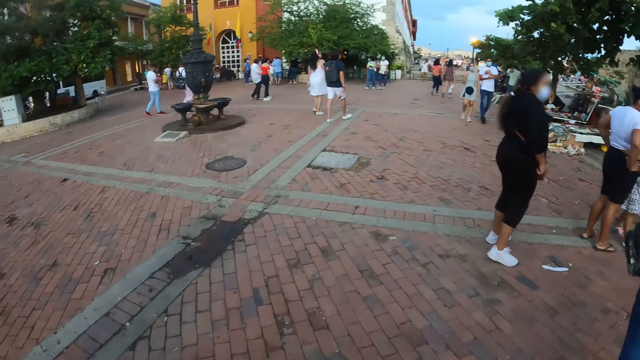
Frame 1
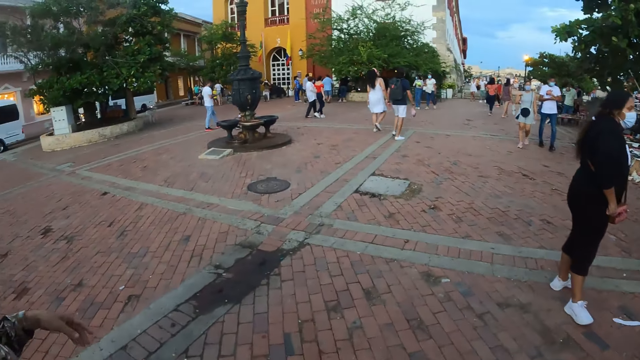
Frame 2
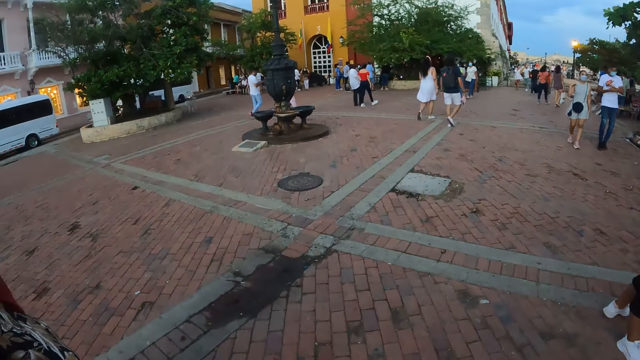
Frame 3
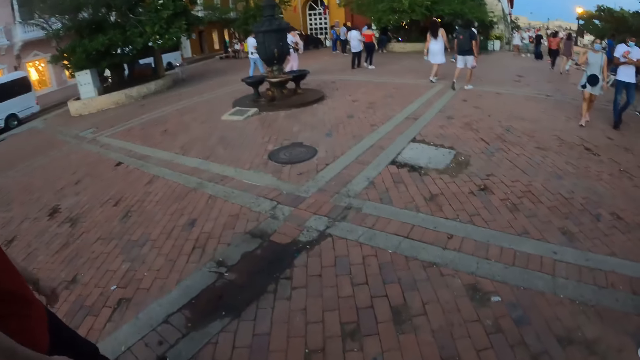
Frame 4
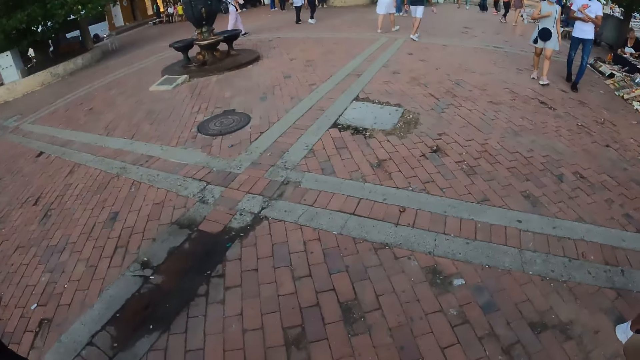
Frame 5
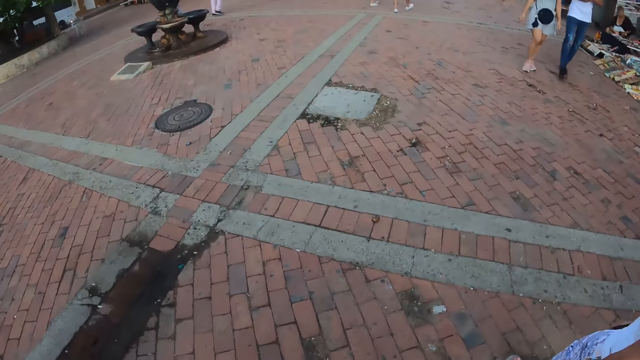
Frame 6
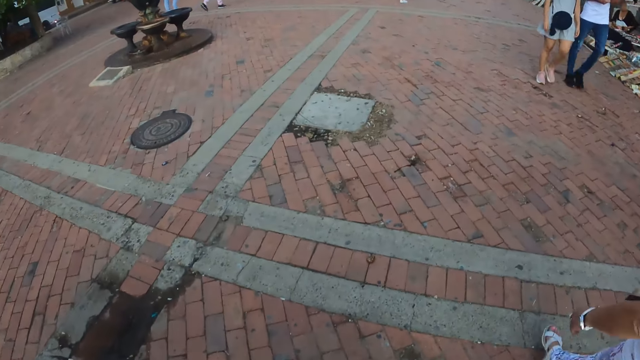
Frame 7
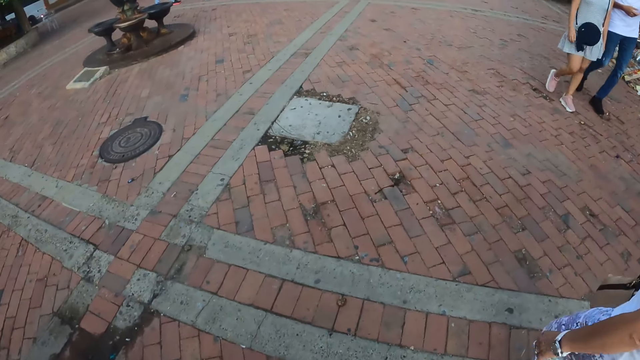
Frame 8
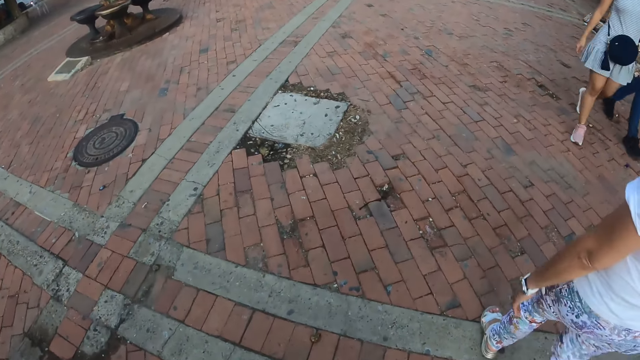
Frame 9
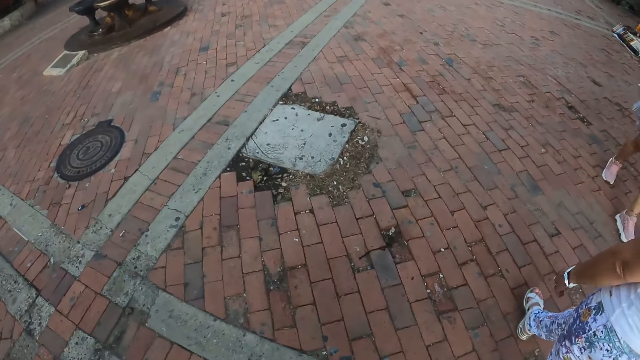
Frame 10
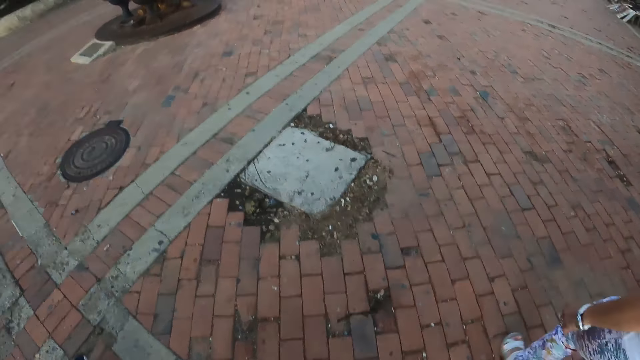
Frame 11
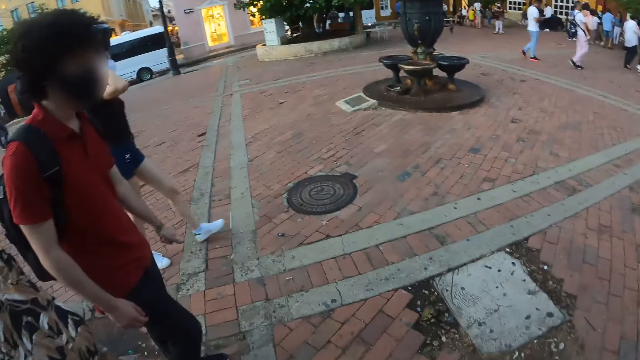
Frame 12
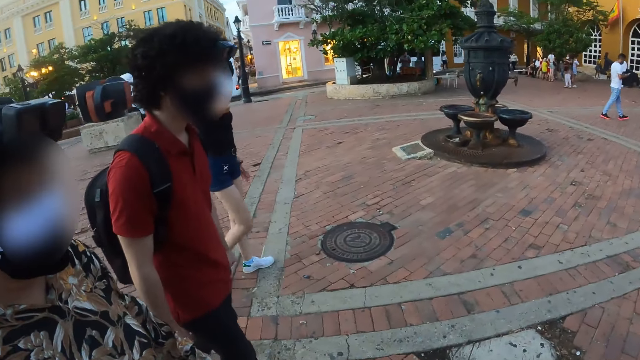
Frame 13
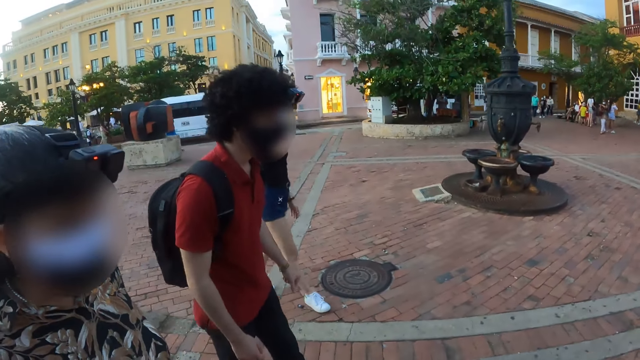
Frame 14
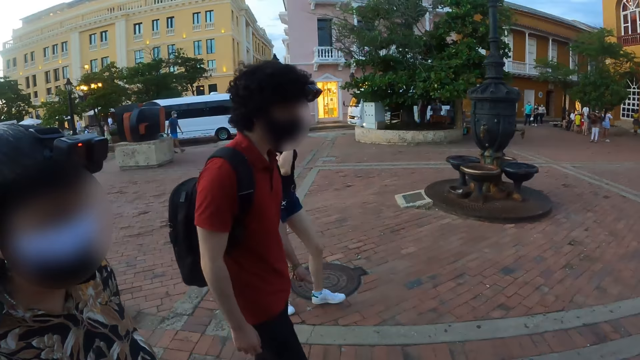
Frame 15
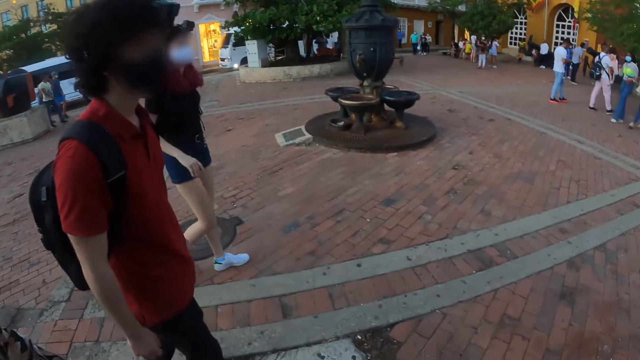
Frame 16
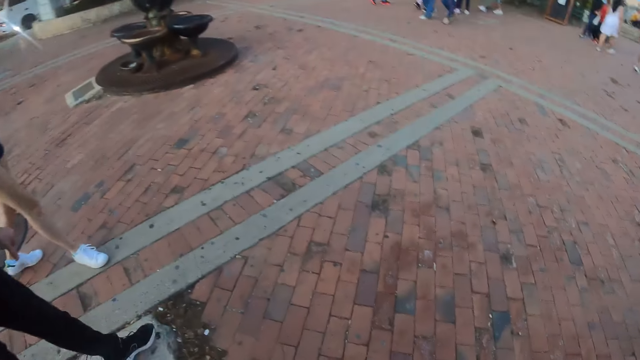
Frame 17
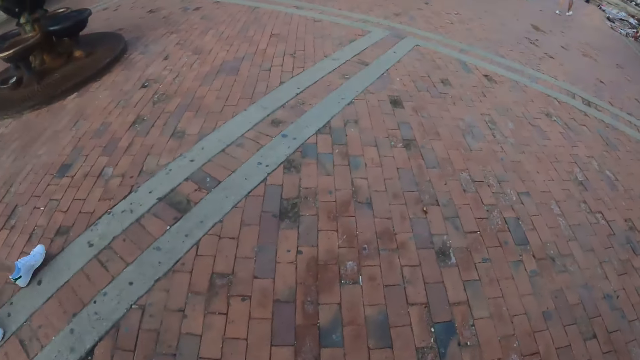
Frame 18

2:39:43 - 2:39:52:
The camera wearer looks around the park.

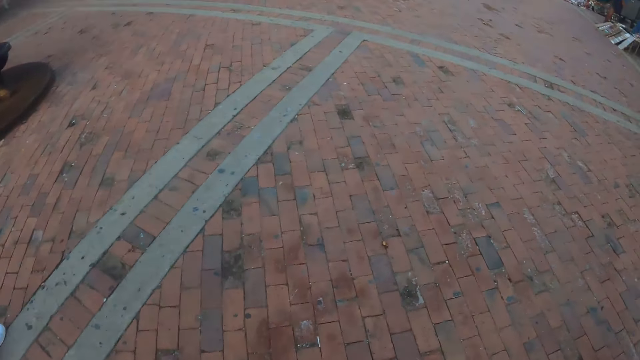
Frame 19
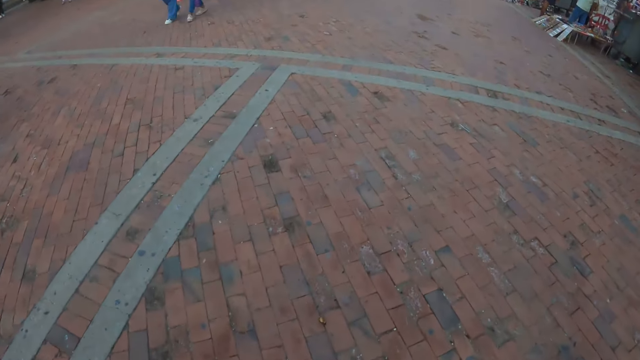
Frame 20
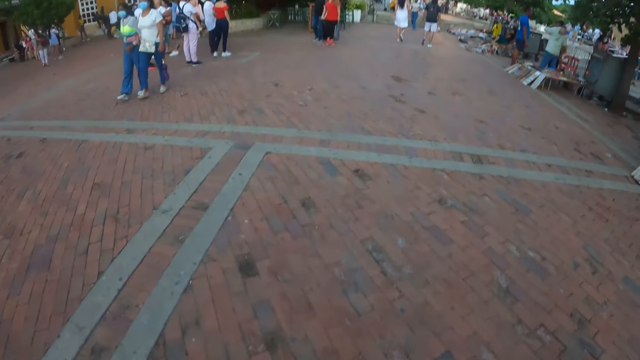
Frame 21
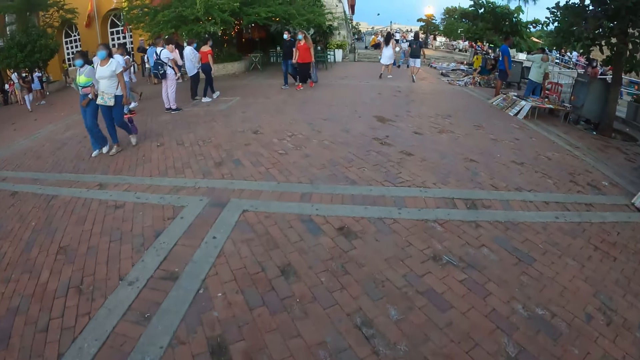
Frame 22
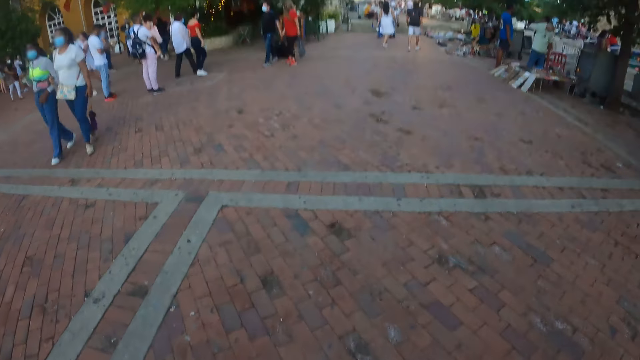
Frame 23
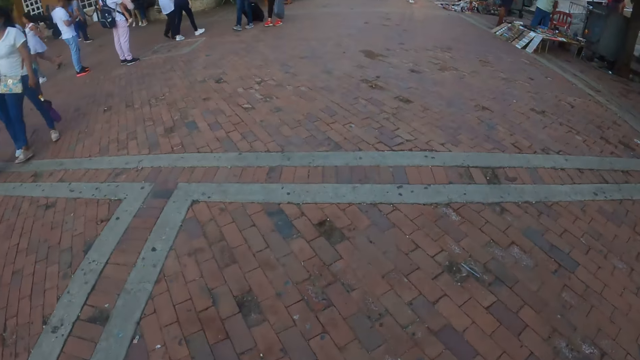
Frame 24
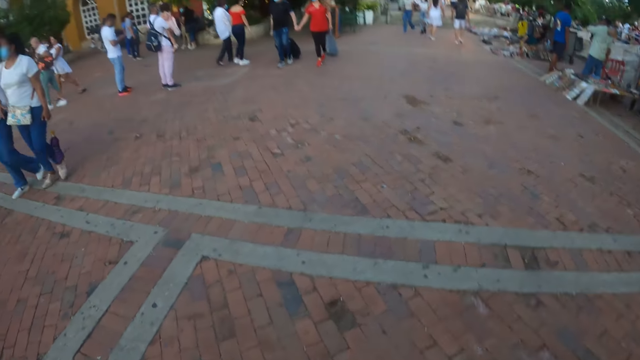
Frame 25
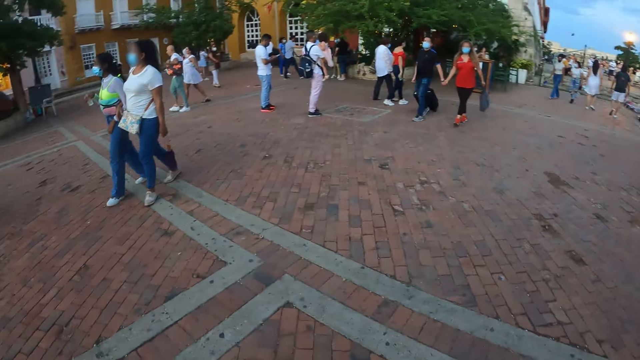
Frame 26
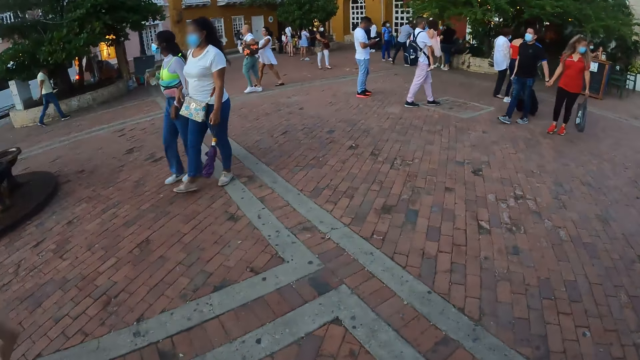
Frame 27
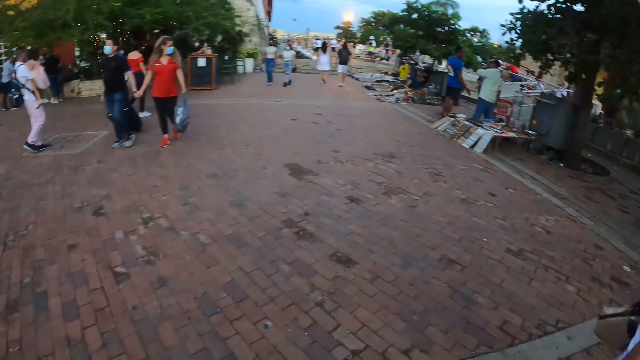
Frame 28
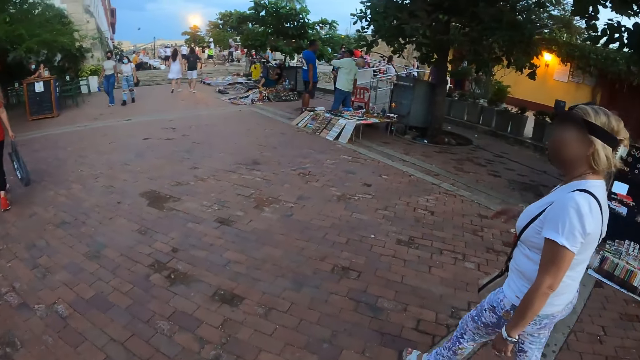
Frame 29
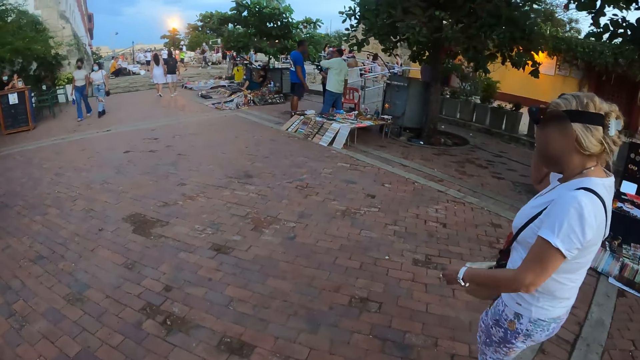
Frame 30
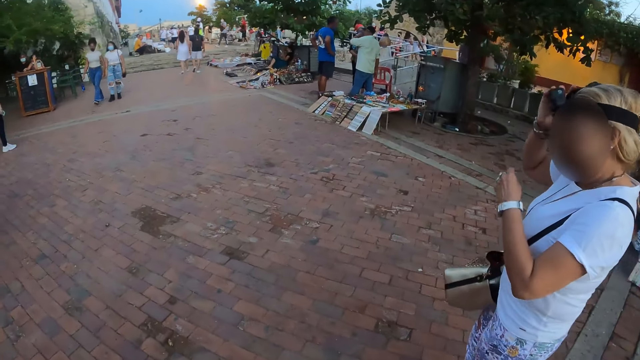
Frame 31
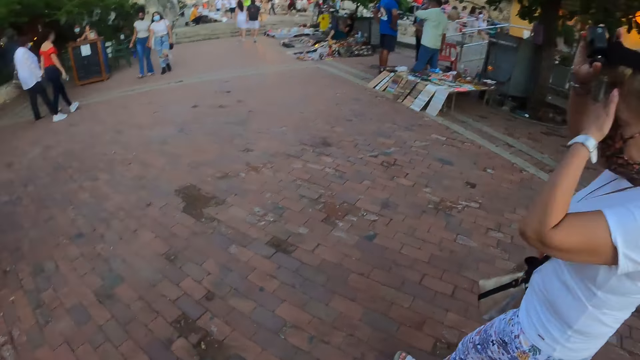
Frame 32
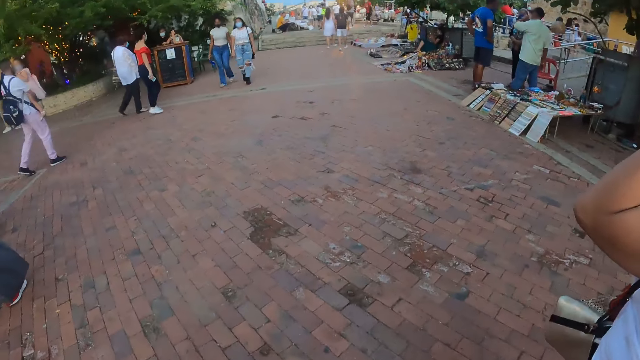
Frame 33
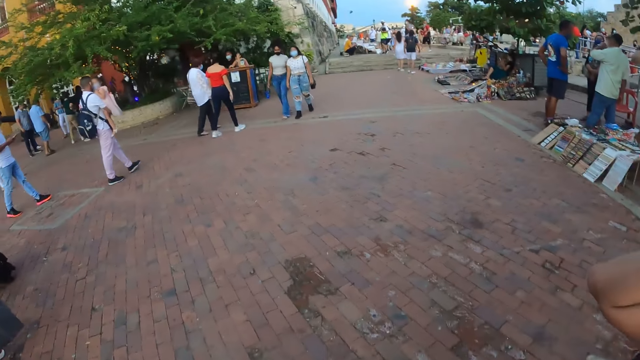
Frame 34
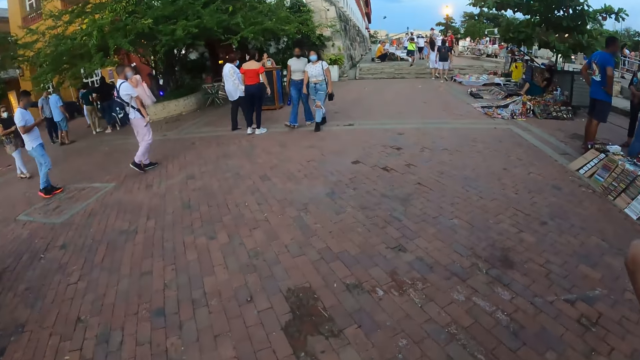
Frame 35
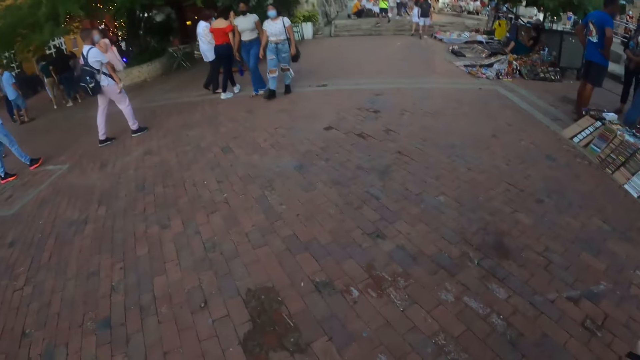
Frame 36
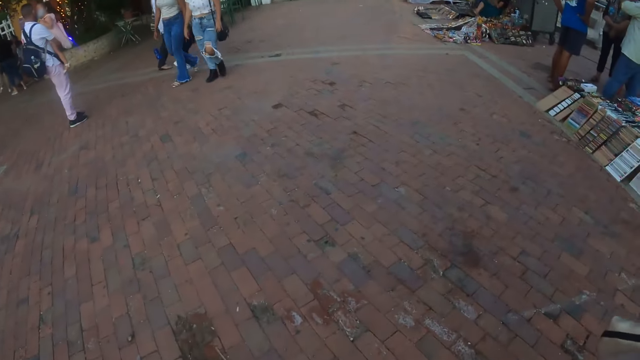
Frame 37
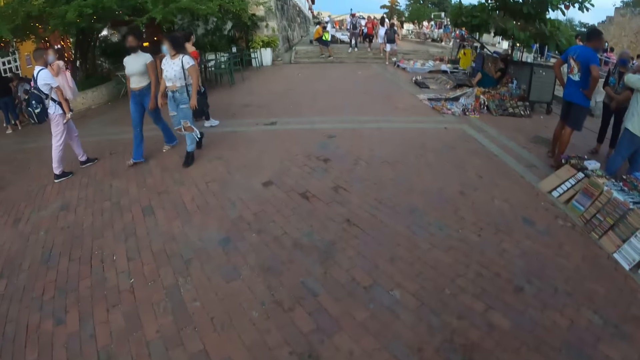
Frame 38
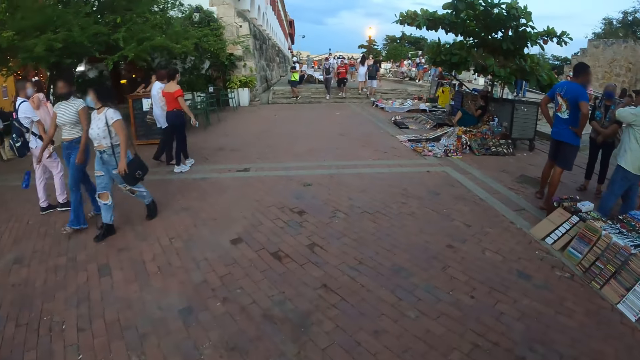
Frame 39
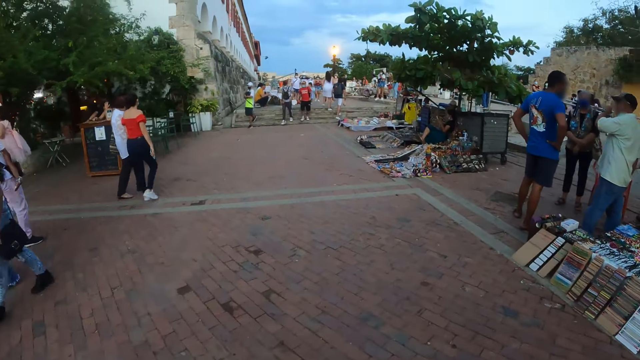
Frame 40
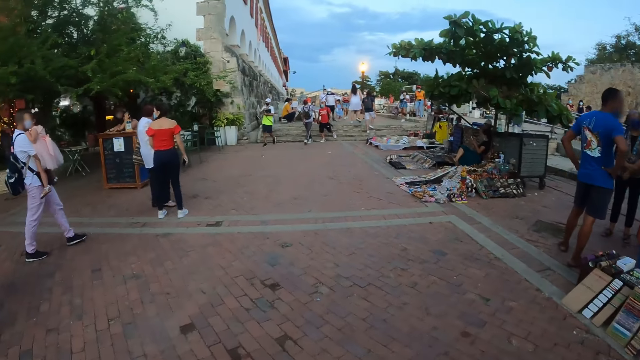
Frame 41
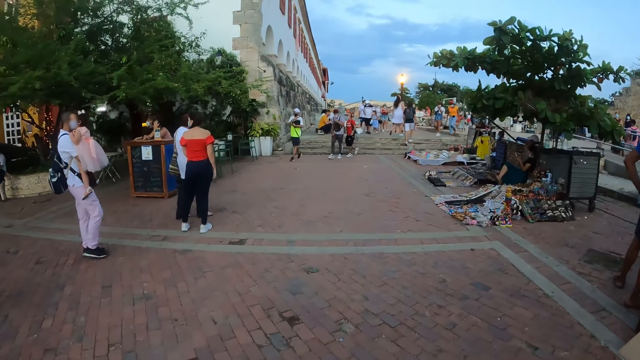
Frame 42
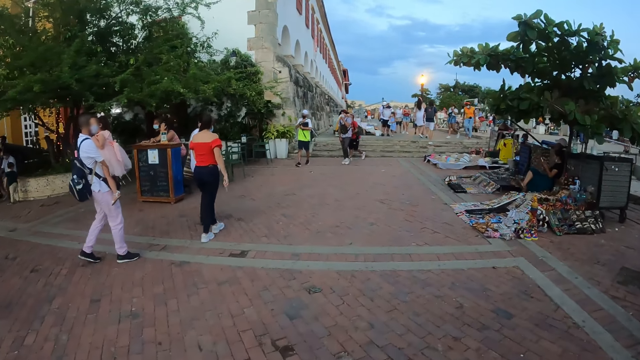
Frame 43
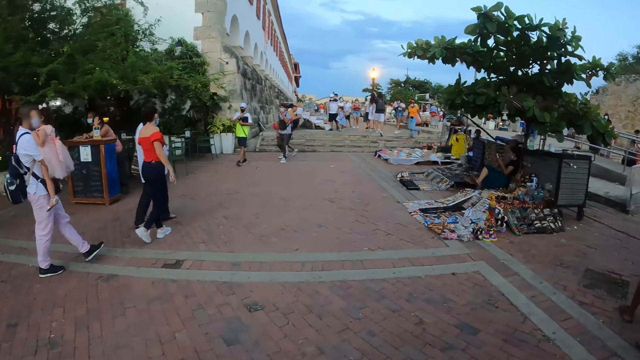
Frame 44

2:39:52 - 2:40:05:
The camera wearer walks around the park. A woman adjusts the camera, lifts her hand and lifts the camera. The camera wearer walks around the park.
